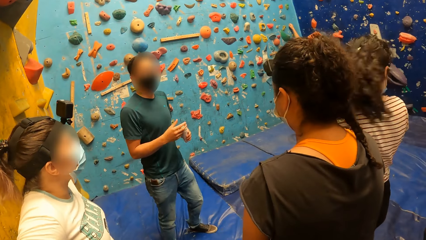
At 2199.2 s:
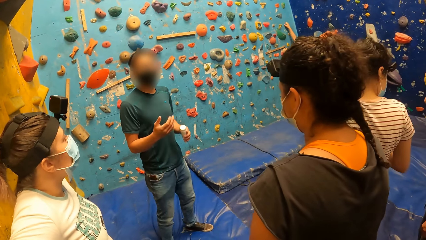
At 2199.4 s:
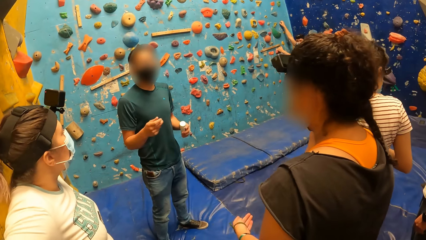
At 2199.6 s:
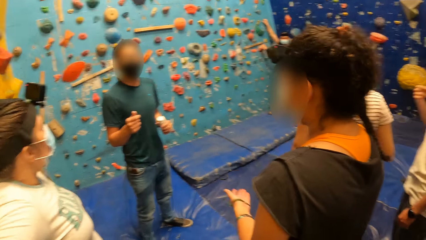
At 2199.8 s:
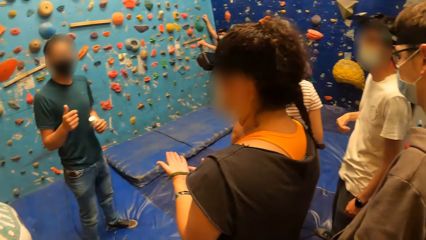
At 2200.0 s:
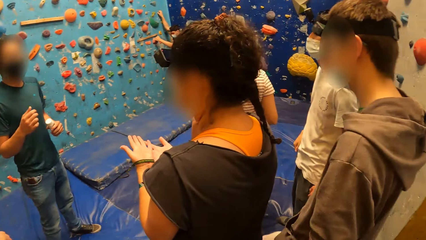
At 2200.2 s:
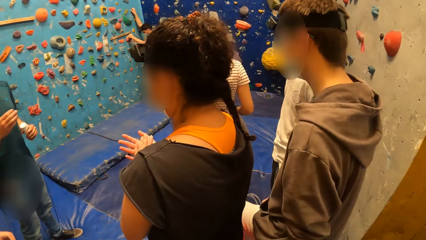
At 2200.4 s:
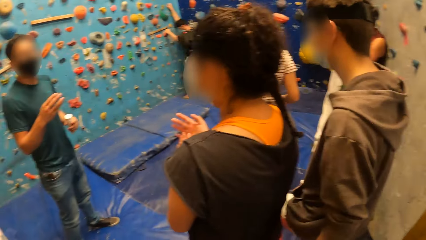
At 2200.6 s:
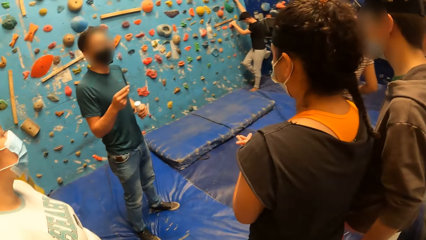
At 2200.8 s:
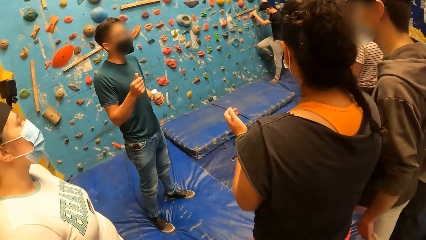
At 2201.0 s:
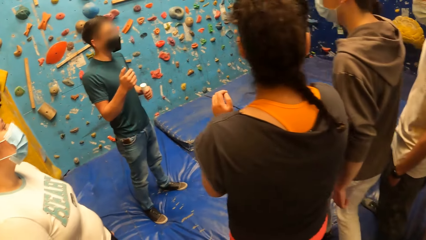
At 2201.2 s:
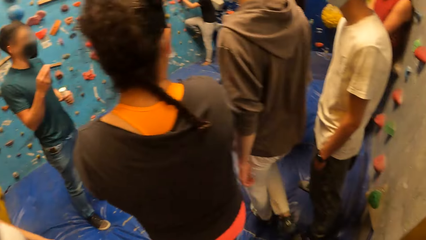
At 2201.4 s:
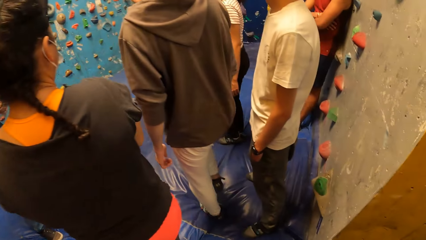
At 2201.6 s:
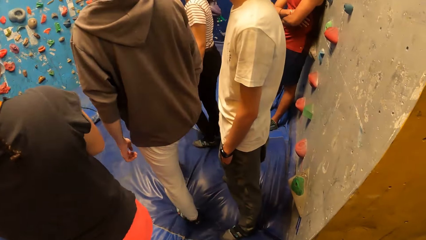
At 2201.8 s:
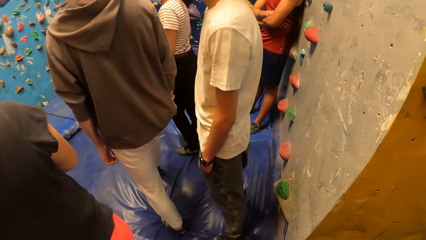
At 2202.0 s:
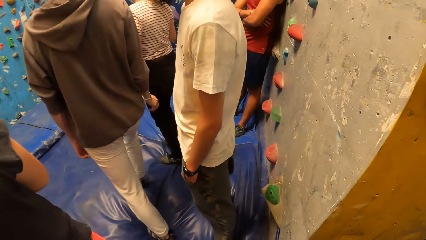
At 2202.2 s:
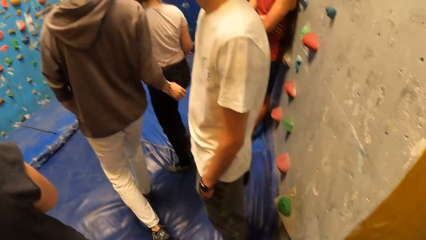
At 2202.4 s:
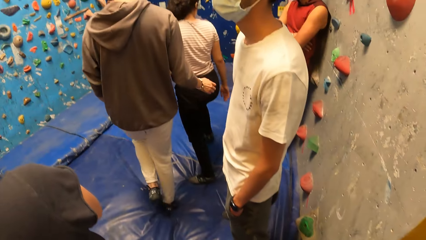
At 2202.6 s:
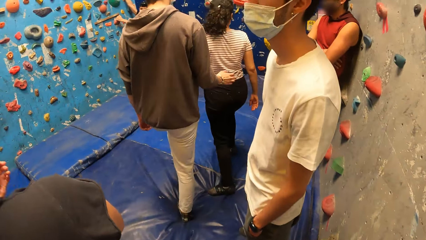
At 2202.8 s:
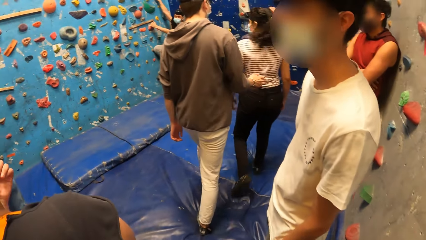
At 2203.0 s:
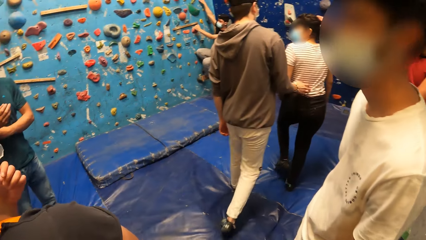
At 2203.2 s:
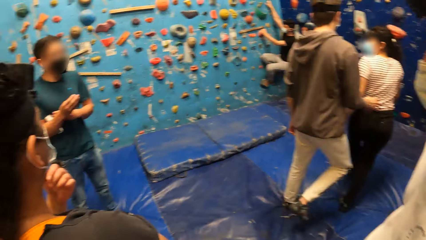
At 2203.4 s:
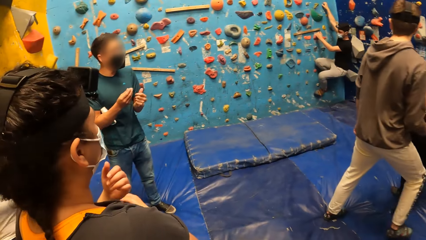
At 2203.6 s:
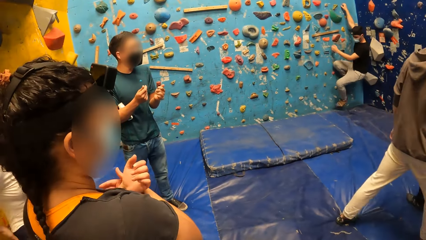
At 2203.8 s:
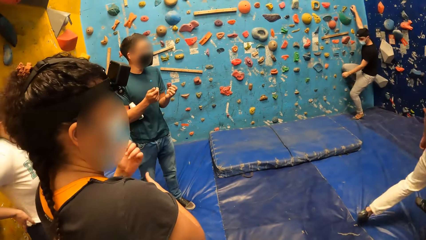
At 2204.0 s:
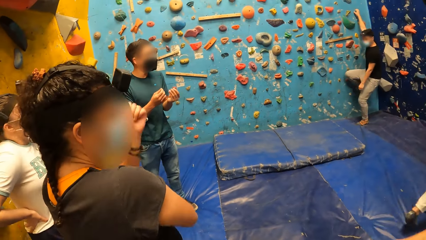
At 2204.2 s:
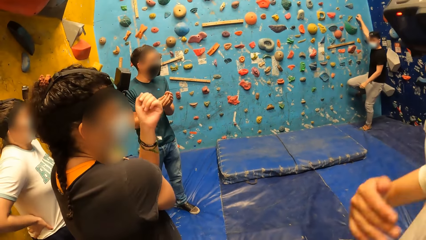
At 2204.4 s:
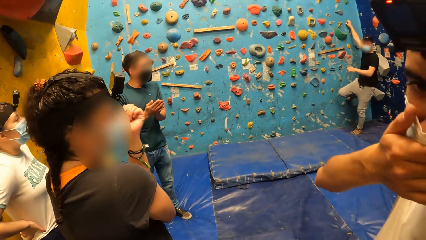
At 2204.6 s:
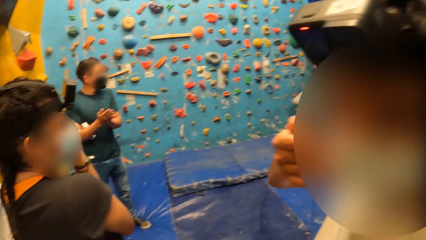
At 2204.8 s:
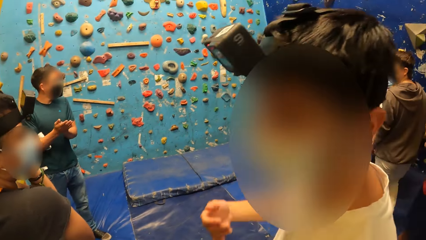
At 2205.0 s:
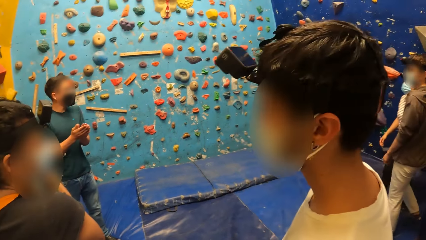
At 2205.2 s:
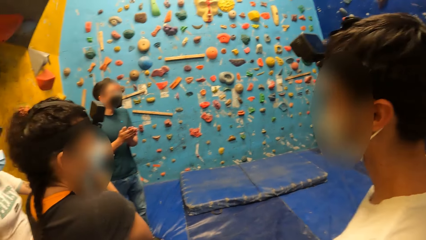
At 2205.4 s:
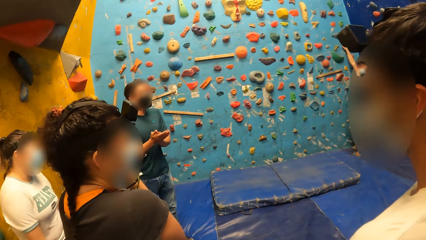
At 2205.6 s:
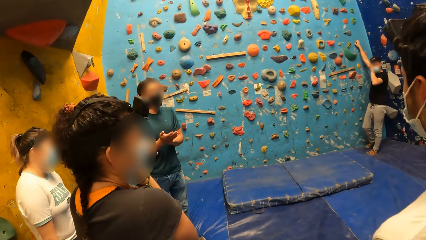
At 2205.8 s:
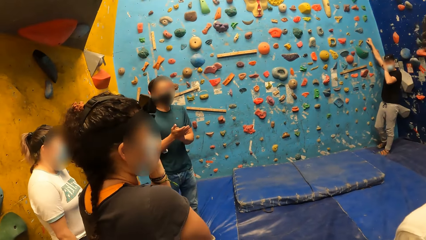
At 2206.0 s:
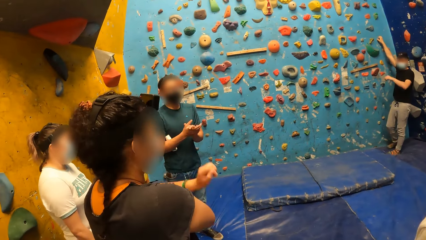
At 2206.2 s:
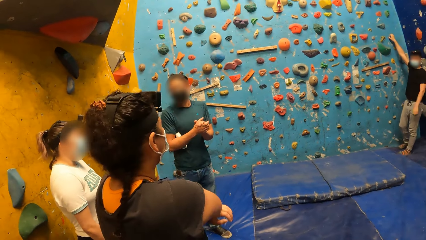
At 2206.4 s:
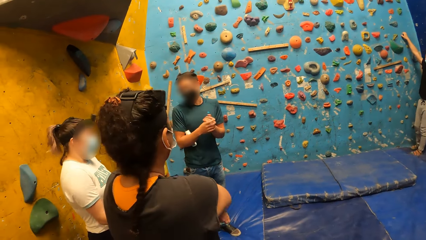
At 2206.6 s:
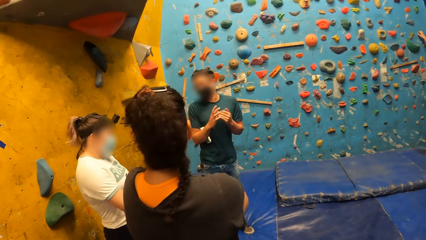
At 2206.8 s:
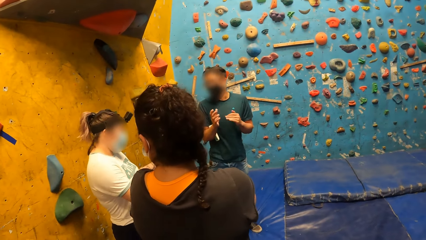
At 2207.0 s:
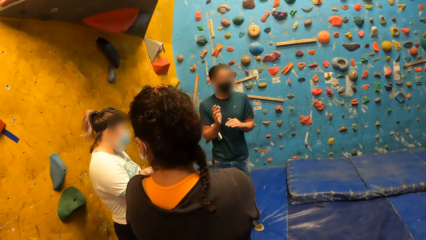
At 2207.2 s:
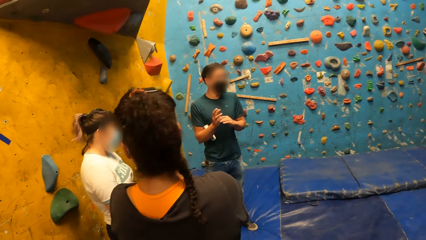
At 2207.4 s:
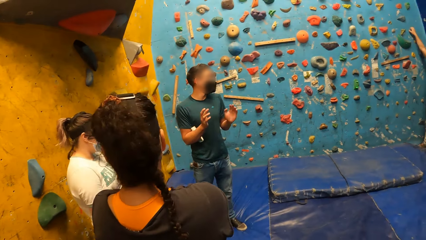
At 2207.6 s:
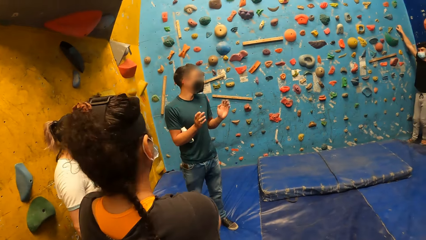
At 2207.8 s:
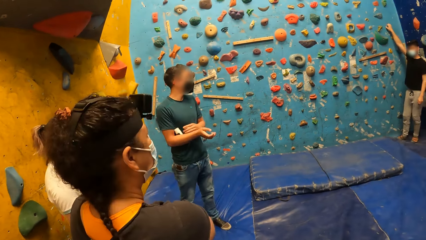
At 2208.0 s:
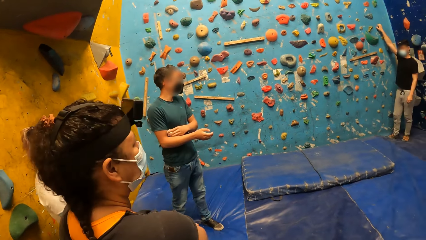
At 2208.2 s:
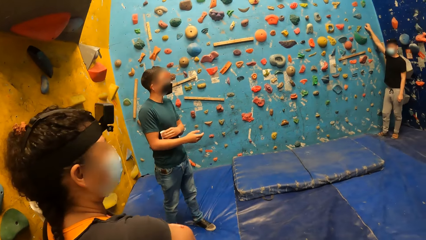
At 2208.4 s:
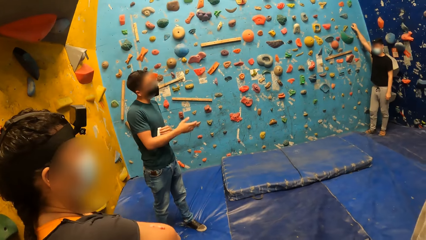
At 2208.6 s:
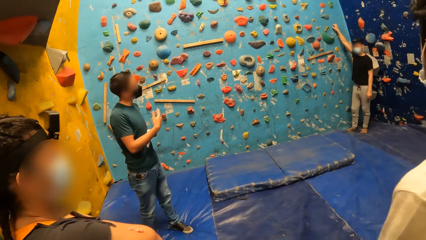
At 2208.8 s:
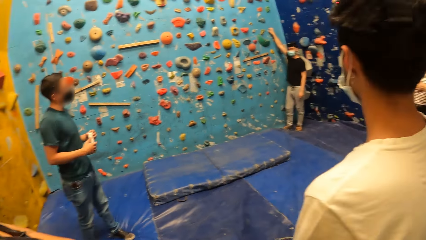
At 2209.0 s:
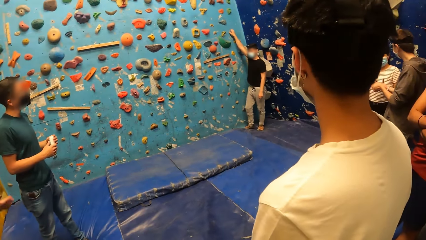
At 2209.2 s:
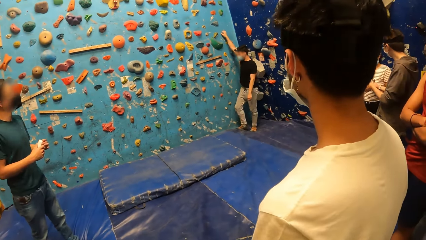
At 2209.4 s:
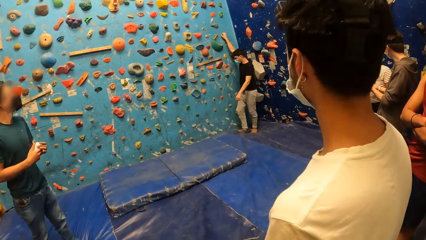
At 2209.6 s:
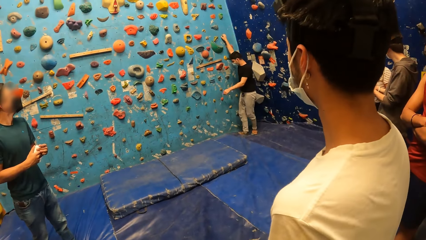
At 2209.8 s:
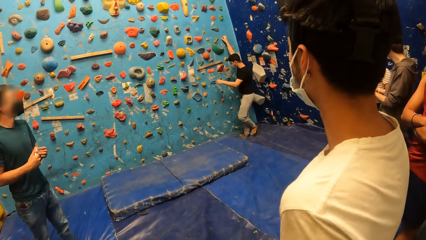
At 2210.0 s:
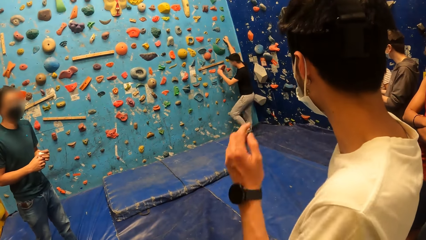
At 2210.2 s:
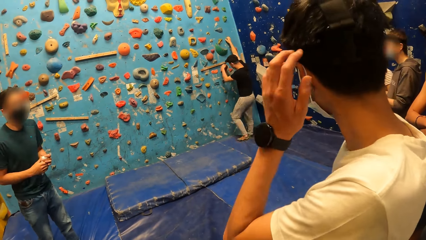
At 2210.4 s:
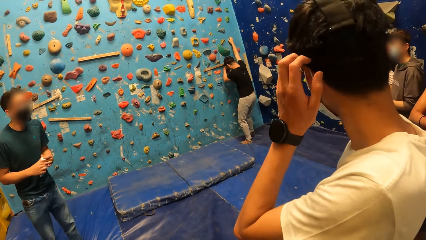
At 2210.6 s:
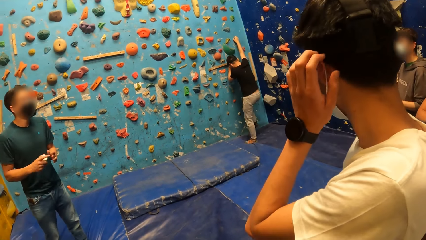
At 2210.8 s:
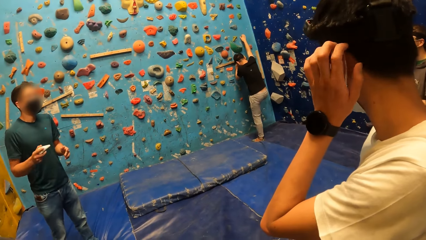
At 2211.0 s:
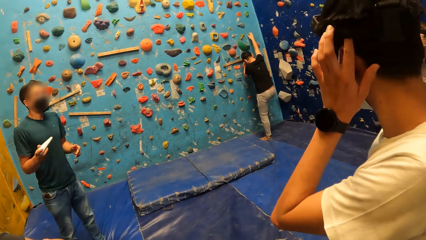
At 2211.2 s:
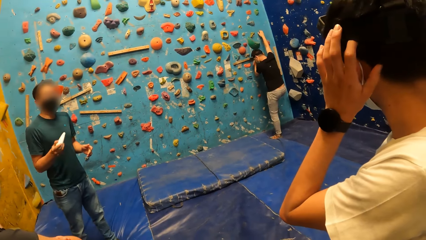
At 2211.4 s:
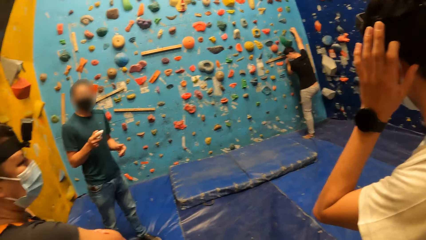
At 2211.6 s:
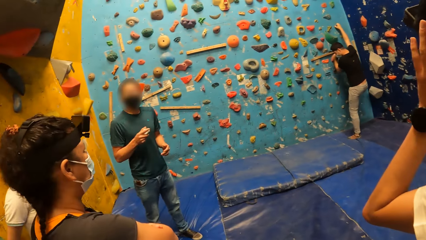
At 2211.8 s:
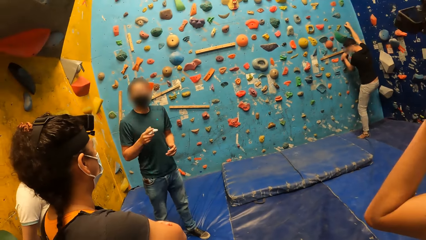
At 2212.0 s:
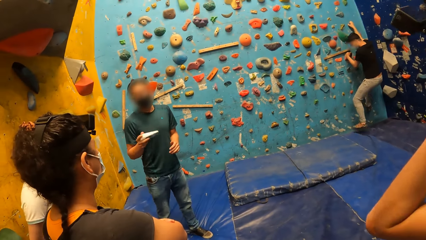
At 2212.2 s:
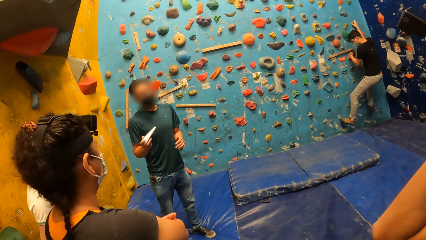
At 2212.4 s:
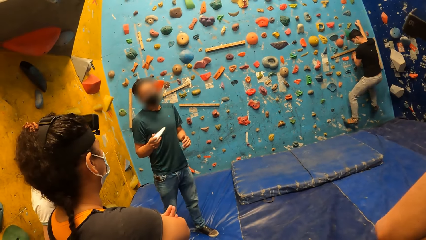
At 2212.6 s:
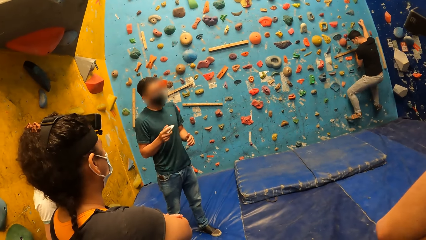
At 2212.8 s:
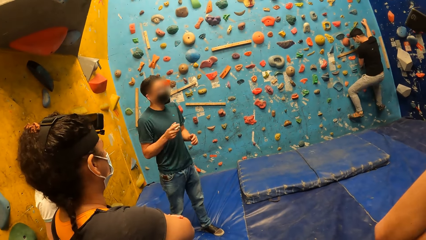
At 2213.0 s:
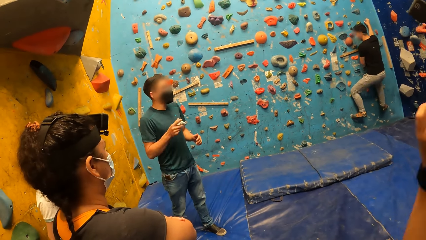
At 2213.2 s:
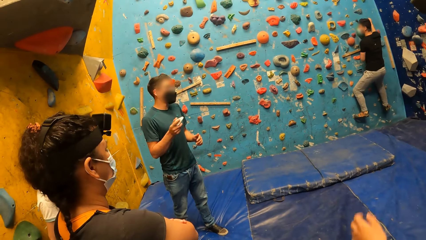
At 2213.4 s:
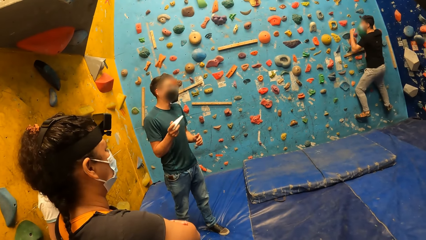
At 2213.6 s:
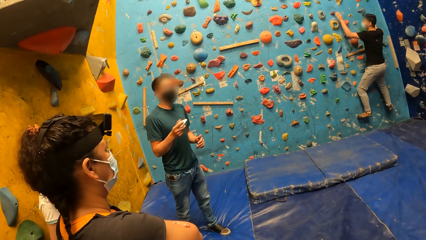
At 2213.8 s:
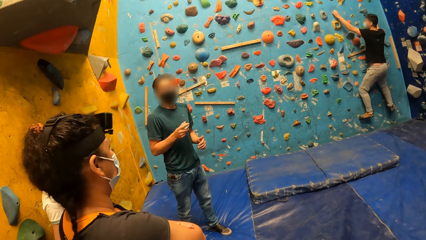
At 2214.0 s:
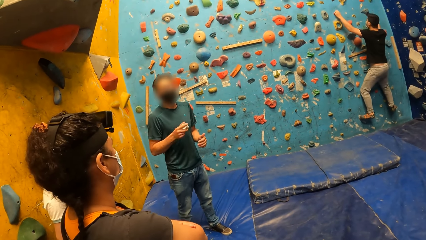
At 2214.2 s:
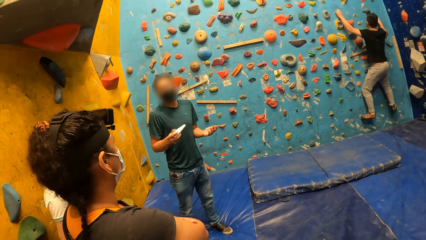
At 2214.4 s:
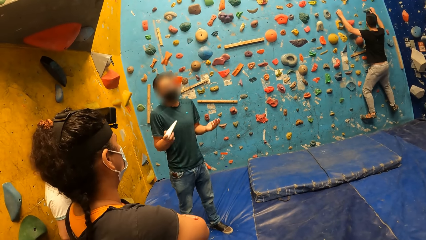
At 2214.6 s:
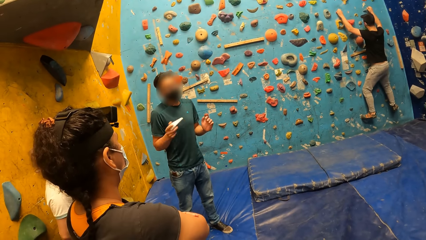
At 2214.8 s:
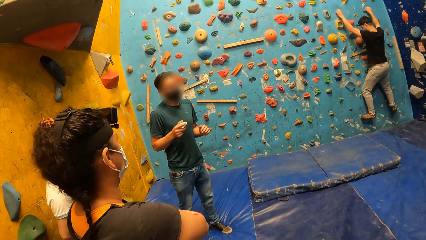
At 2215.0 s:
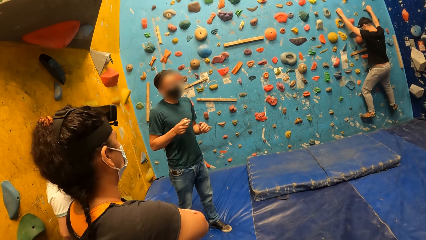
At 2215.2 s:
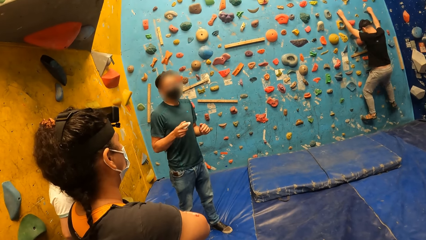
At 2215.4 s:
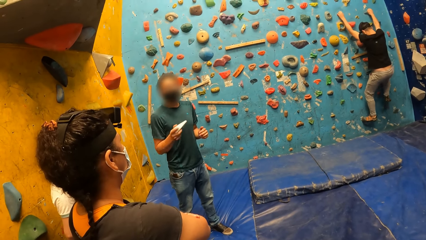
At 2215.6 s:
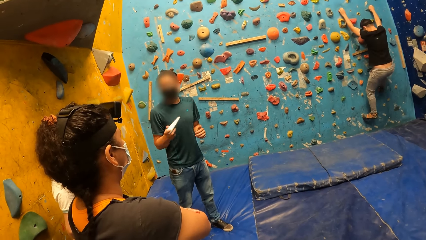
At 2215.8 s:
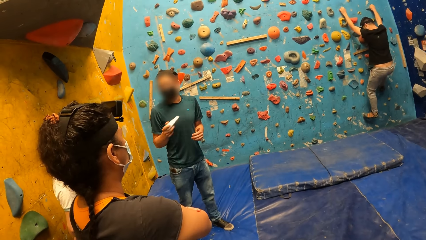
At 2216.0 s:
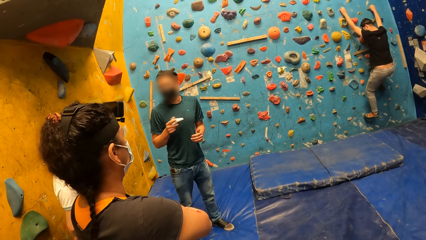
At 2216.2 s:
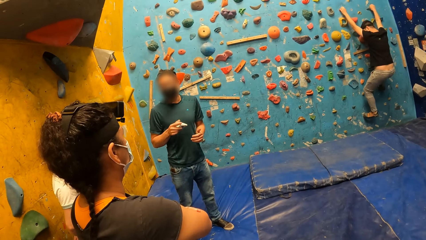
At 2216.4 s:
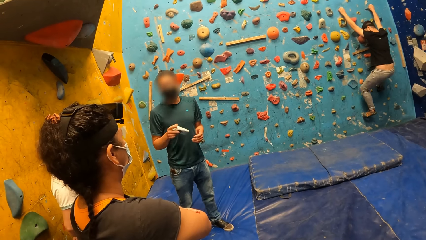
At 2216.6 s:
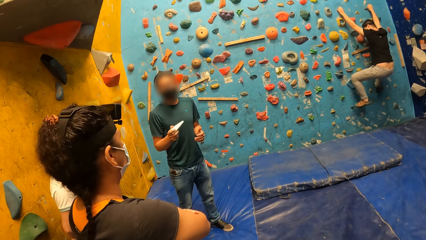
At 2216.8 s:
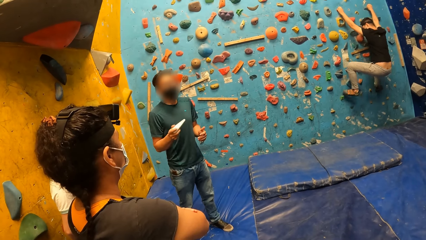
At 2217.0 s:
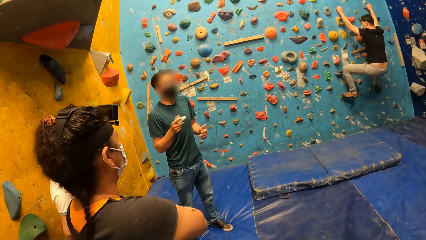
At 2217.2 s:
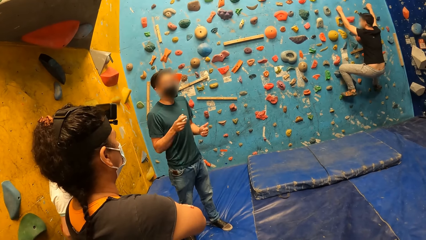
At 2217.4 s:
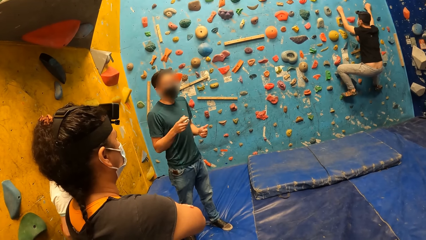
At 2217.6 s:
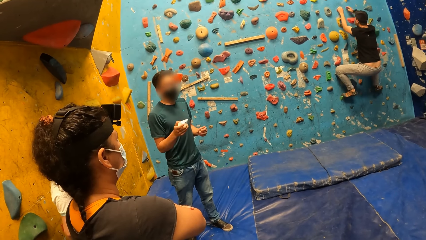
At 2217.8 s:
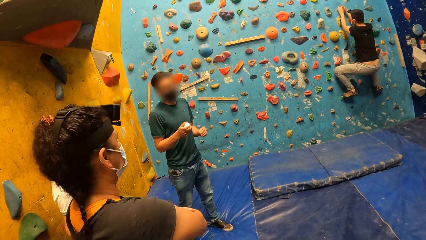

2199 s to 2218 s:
The instructor addresses the camera wearer and a group of people in the climbing center. The man wipes his nose with his right hand. The man scratches his head with his left hand. The instructor shakes the container in his right hand. Another man climbs the bouldering wall. The instructor addresses the camera wearer and the group of people in the climbing center.
